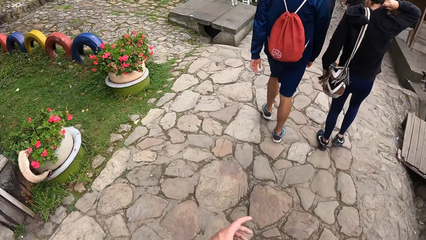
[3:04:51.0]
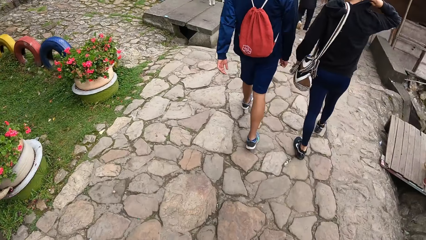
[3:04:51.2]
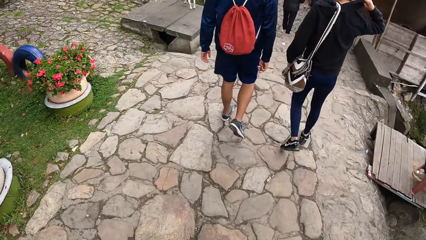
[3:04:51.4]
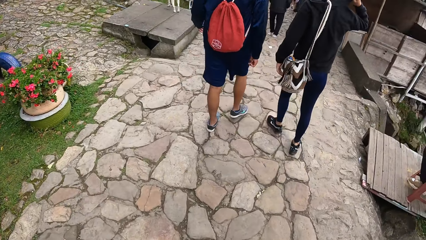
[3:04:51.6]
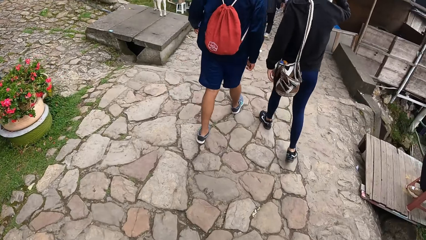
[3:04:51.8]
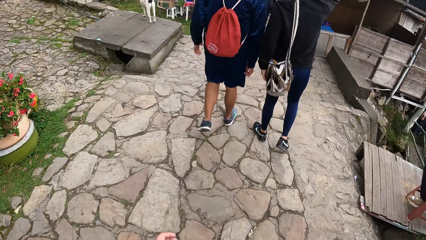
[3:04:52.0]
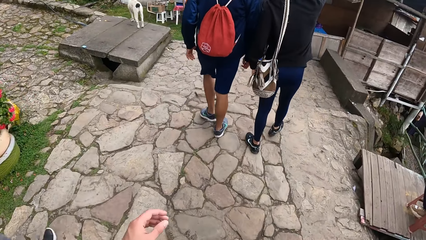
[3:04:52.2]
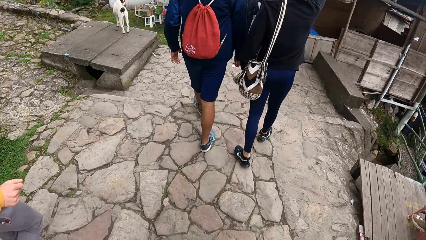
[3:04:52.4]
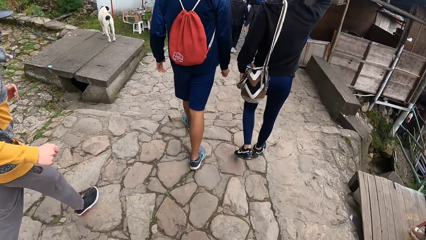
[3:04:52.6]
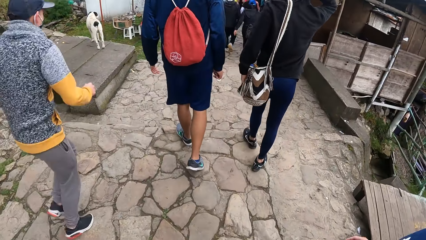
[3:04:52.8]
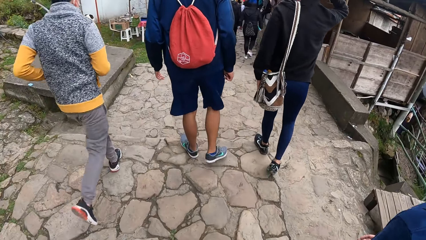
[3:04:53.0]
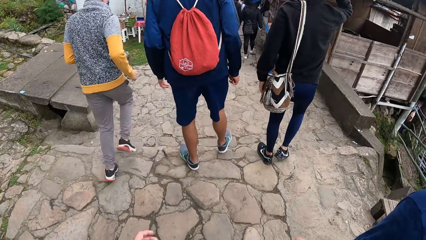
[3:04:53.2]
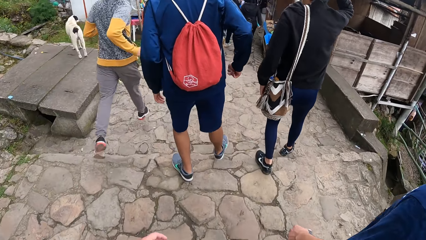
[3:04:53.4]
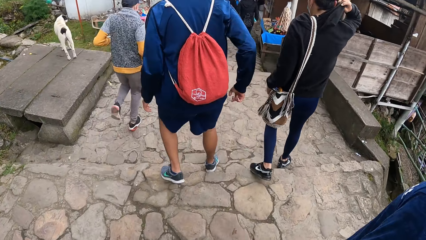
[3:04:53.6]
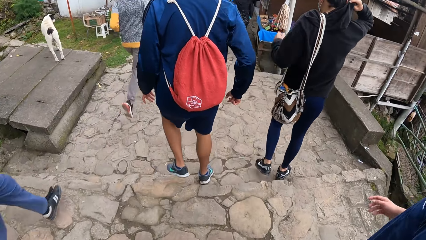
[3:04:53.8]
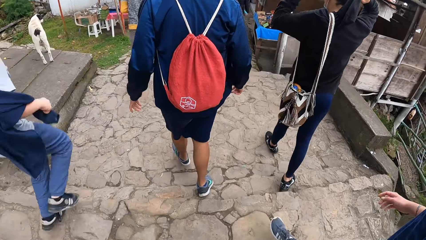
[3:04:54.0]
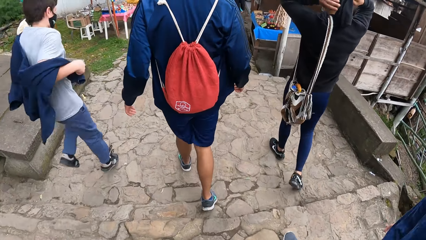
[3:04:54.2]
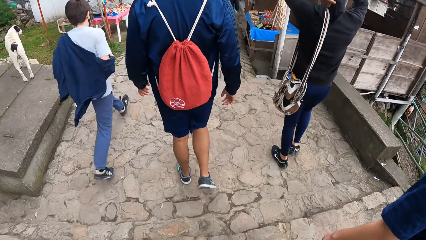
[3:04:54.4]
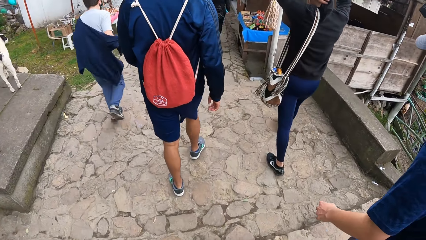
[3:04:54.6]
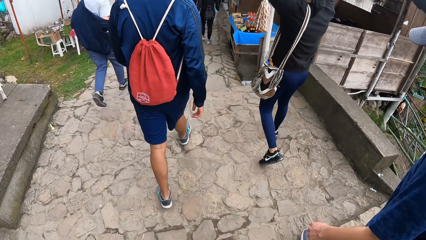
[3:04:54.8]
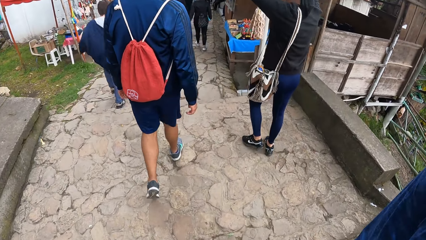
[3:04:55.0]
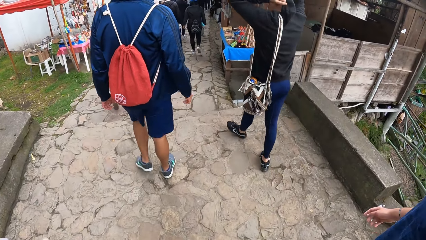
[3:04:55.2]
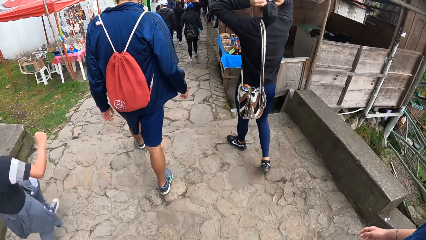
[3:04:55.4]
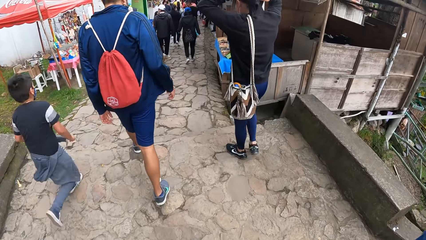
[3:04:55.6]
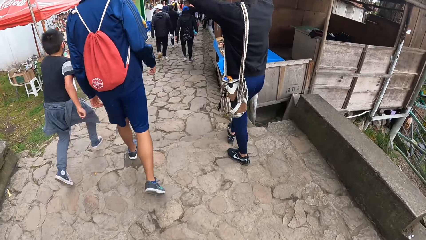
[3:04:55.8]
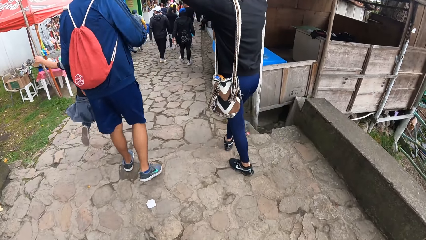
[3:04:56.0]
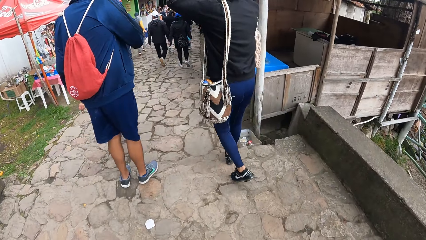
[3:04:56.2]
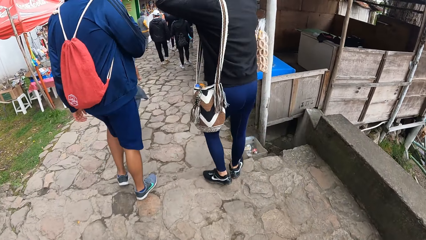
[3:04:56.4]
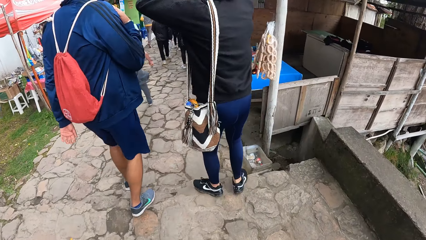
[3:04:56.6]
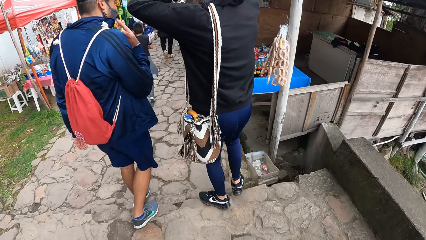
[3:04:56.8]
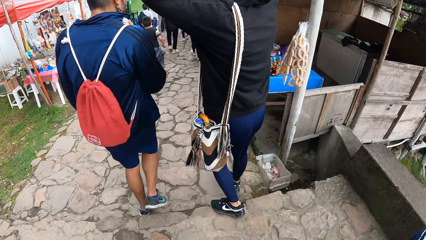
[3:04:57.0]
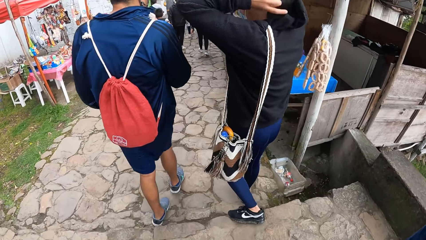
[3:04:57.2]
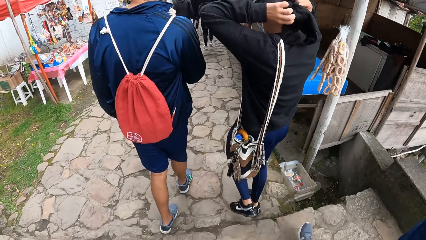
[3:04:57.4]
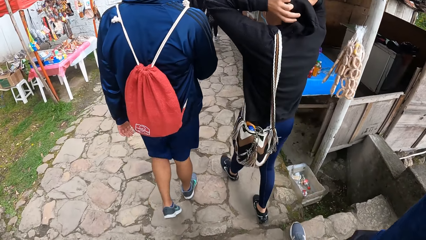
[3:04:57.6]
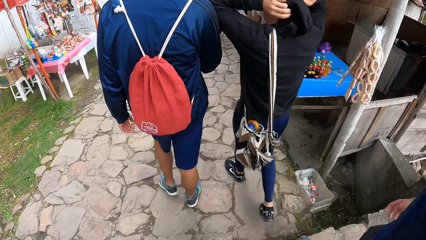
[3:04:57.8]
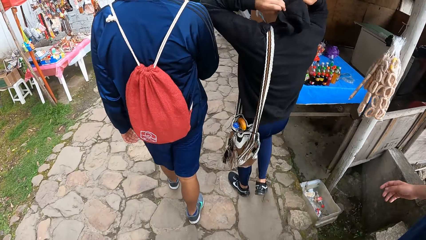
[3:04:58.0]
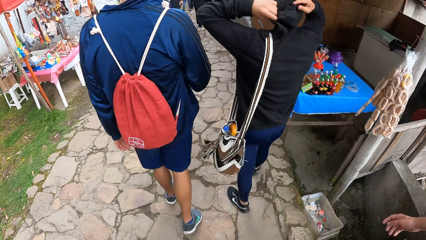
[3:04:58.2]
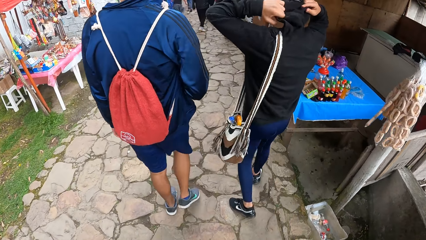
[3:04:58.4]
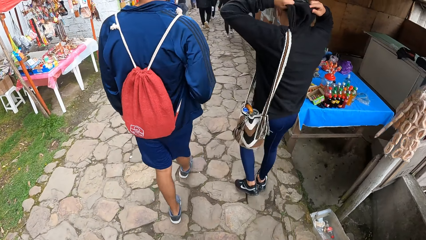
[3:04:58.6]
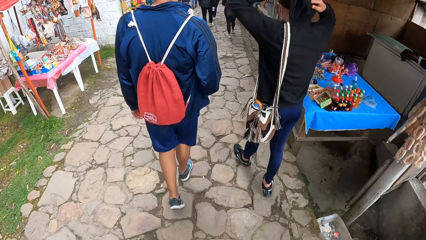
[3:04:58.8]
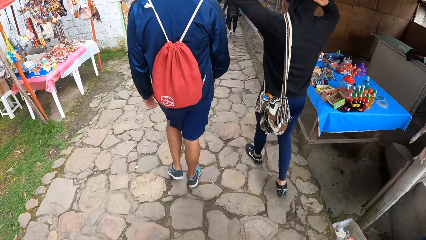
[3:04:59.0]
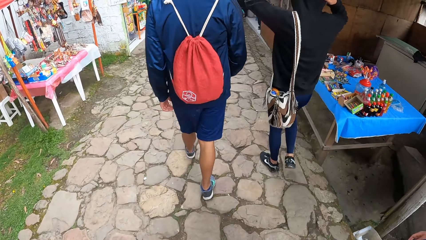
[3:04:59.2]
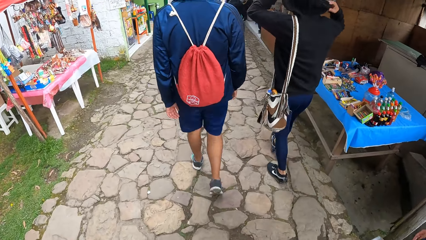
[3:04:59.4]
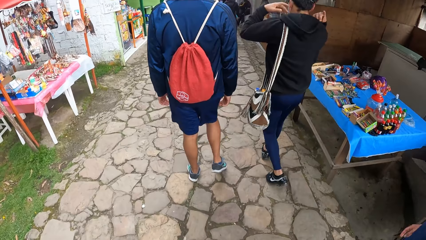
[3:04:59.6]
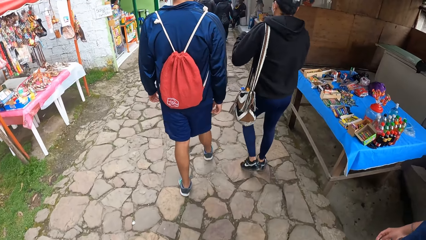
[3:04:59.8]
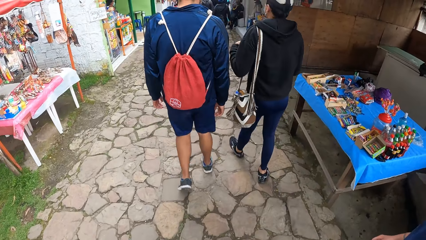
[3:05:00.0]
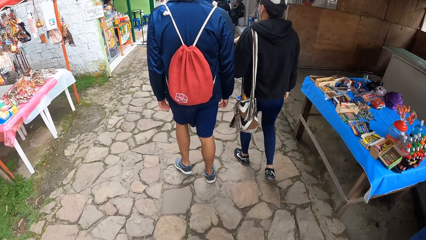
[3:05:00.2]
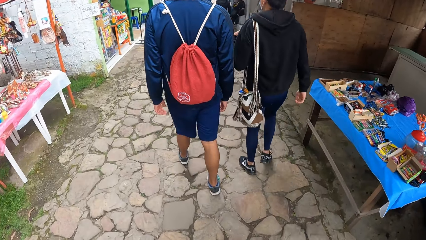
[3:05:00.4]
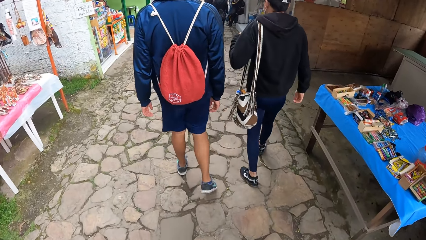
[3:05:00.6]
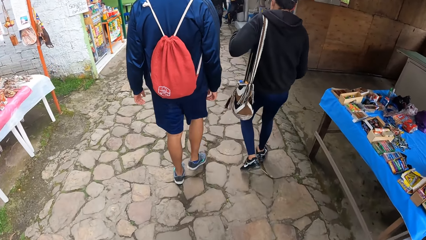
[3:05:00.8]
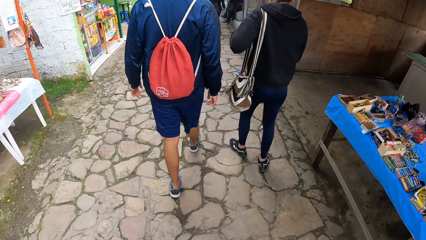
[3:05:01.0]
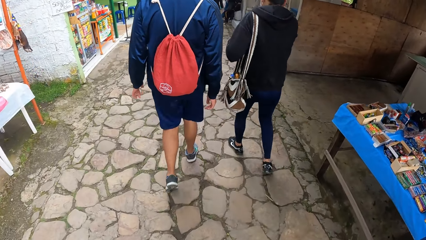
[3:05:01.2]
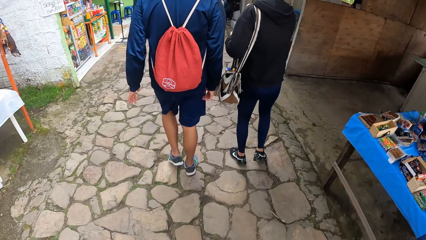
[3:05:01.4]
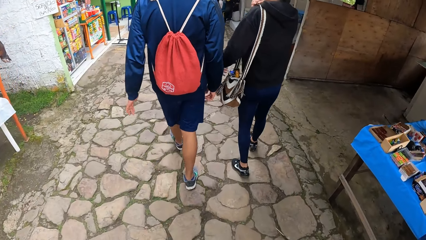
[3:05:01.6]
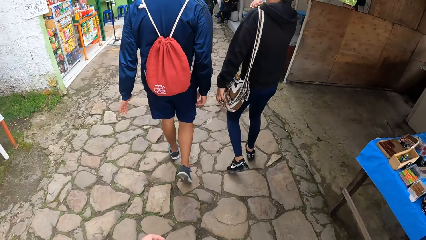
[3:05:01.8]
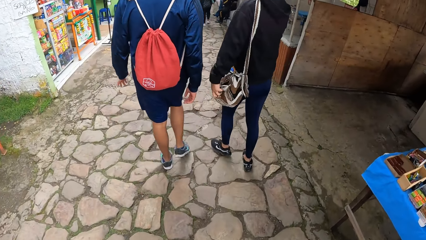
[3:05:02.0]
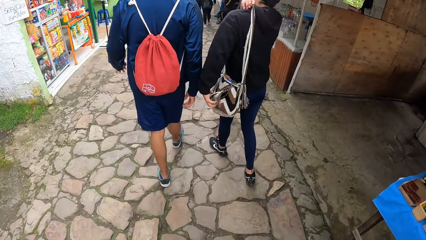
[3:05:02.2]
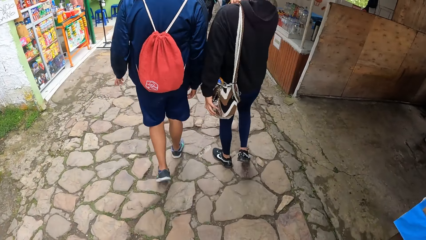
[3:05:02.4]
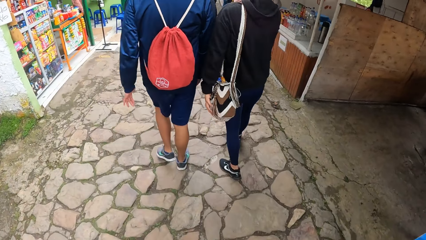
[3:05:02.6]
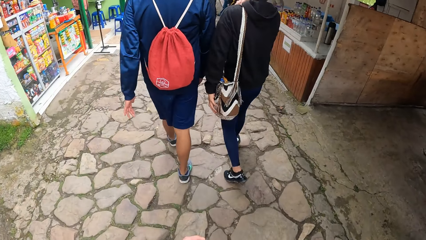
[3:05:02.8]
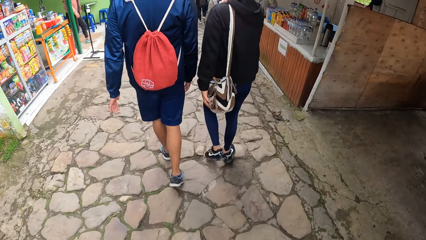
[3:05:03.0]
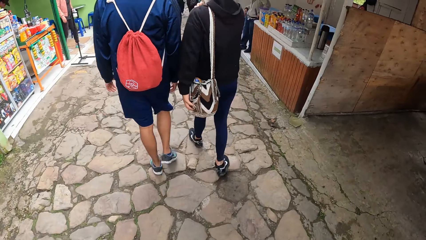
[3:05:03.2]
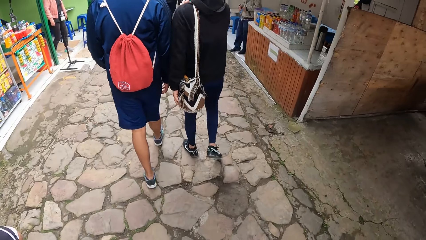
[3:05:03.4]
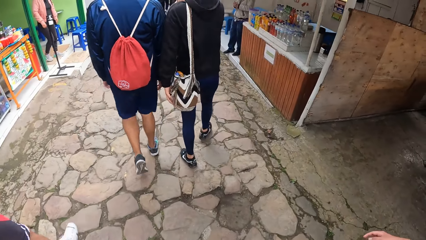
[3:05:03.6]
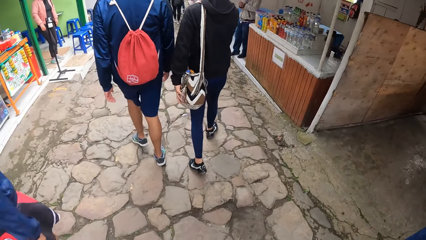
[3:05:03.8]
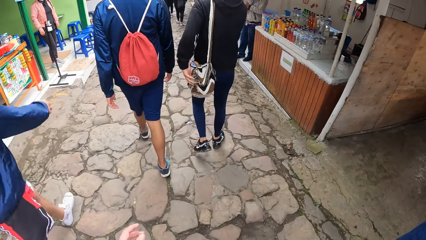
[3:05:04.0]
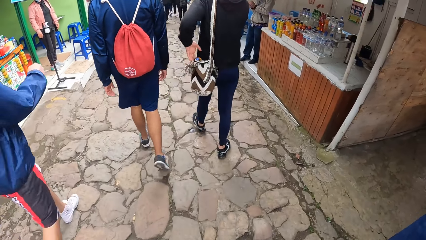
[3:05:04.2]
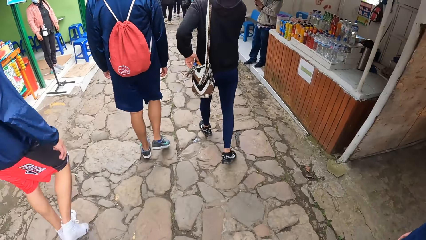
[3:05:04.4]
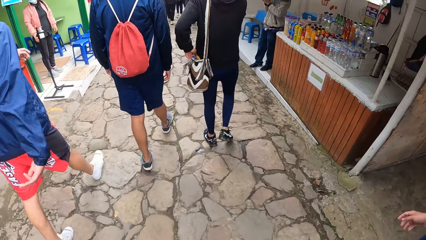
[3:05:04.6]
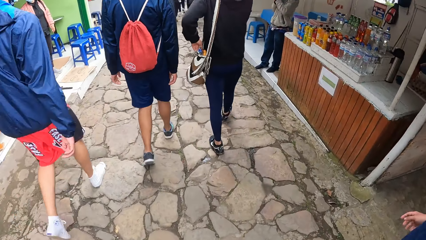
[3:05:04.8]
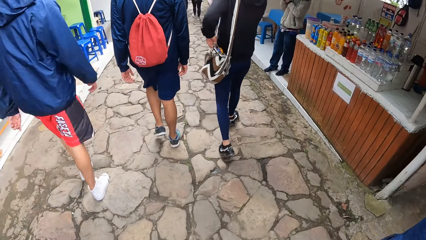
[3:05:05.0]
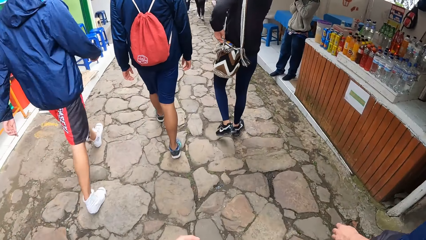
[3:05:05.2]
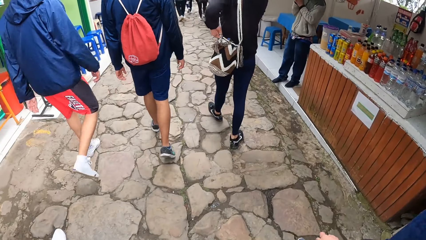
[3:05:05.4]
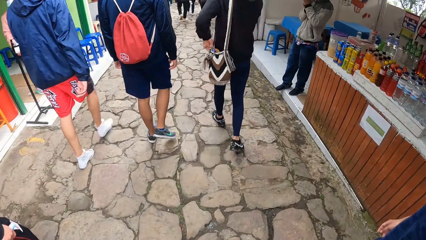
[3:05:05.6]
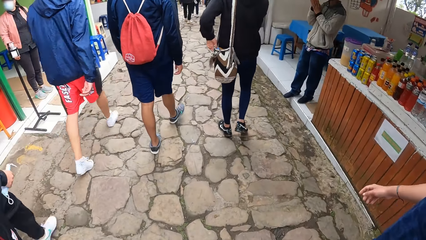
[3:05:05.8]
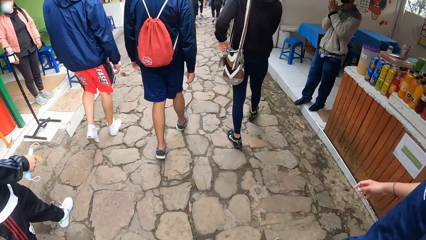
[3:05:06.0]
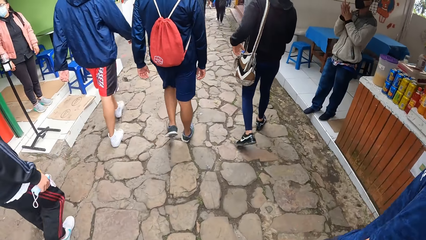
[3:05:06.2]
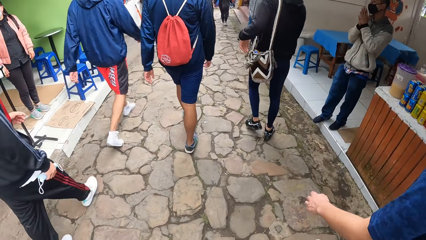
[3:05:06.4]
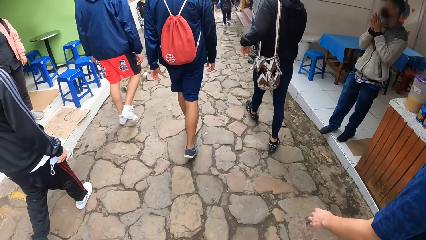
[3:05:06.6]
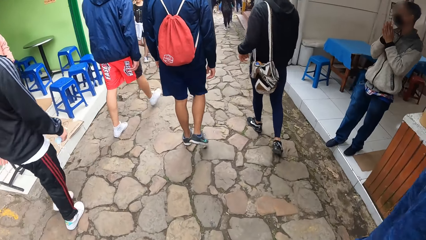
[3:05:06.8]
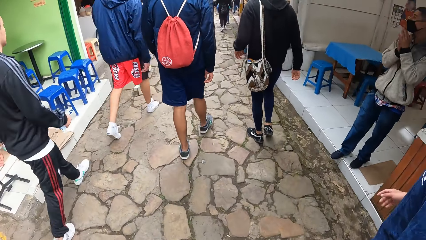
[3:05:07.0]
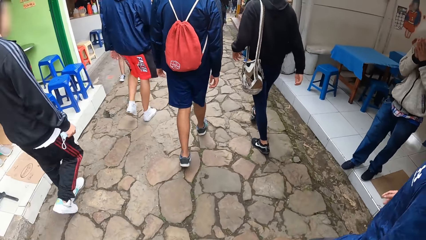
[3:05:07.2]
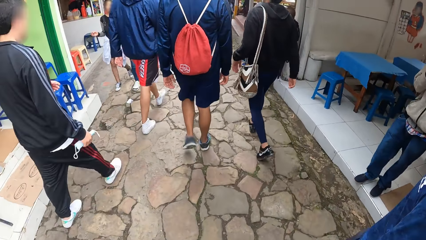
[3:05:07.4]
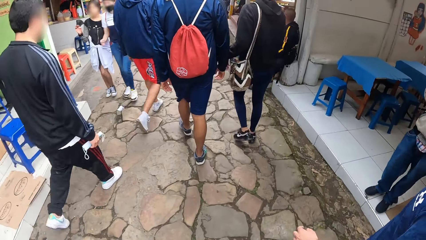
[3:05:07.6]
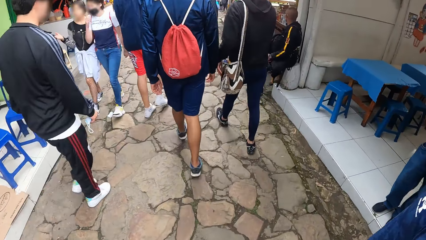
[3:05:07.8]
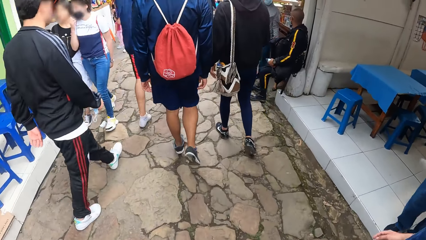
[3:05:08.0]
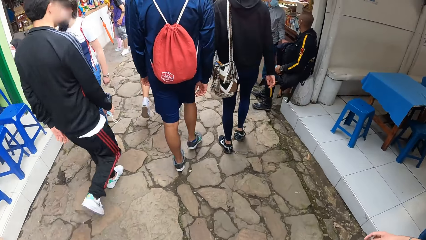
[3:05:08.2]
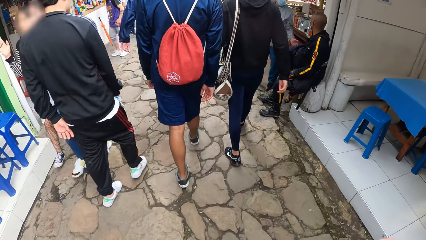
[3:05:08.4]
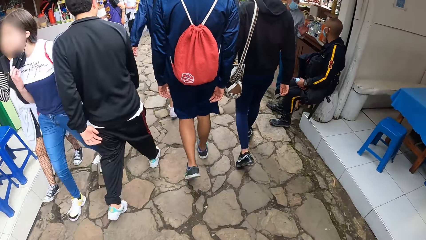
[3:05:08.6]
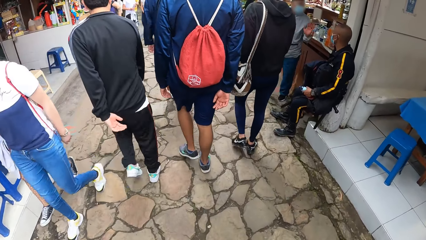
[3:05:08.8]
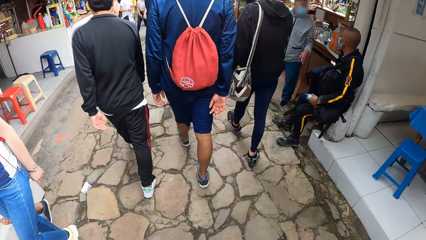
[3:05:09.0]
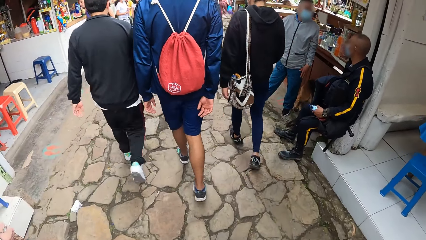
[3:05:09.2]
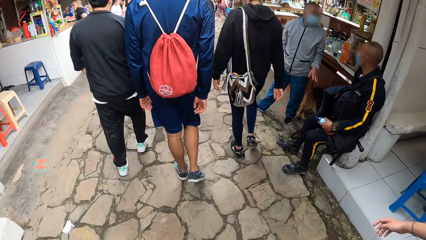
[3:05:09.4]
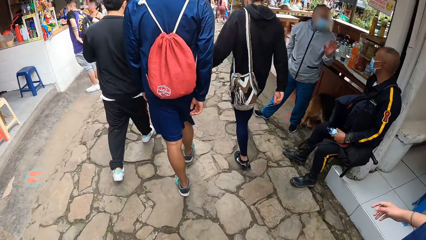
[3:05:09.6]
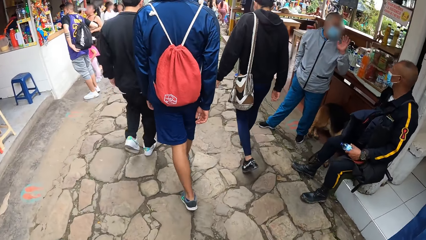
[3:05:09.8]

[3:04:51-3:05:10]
The camera wearer walks down a staircase. A man walks down the staircase. The camera wearer walks through the walkway. The man walks through the walkway.
